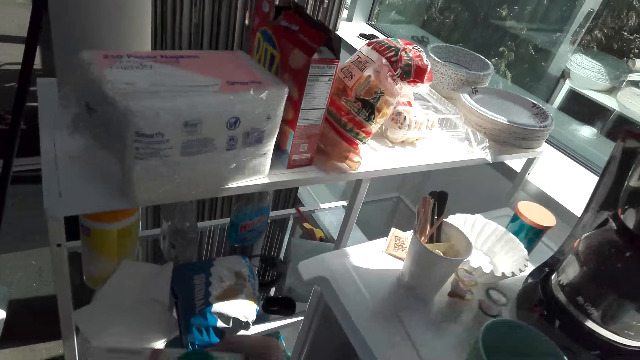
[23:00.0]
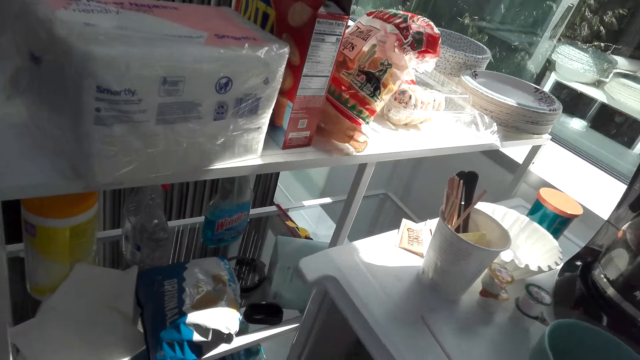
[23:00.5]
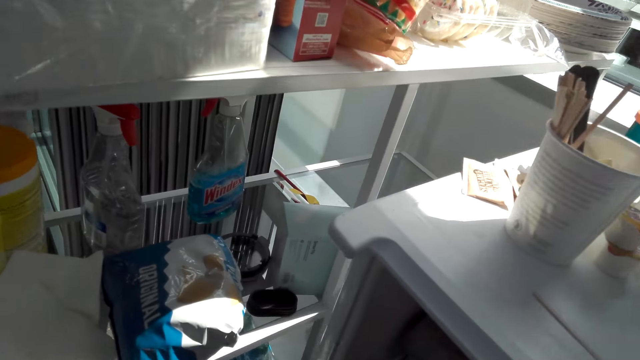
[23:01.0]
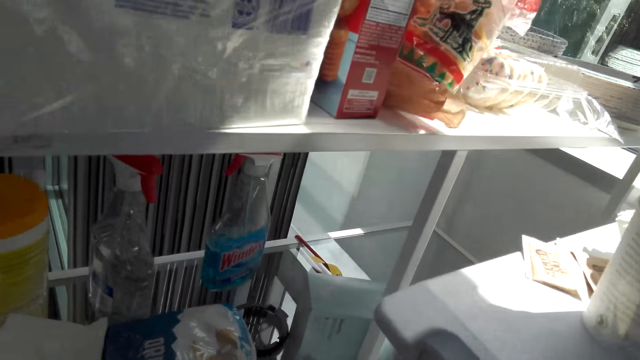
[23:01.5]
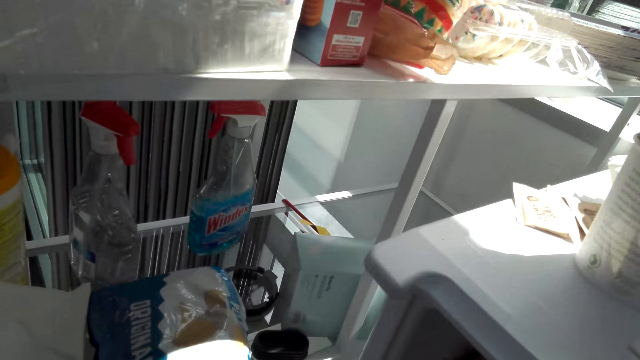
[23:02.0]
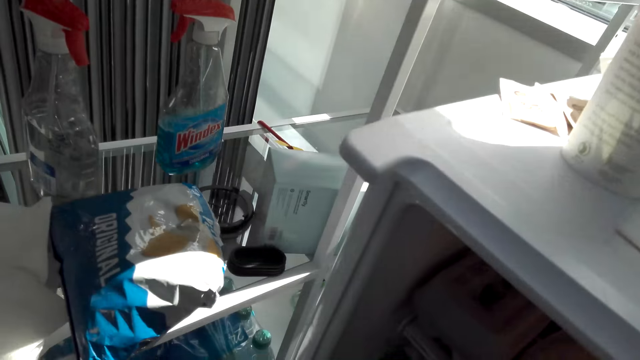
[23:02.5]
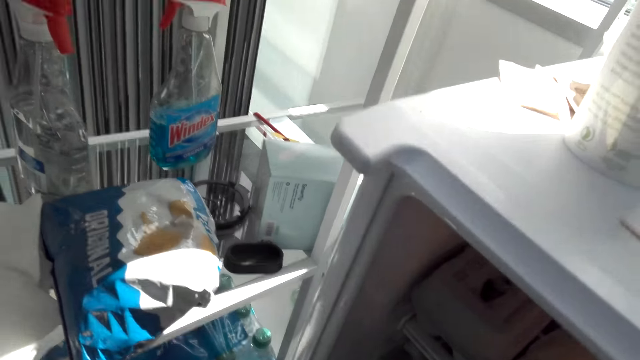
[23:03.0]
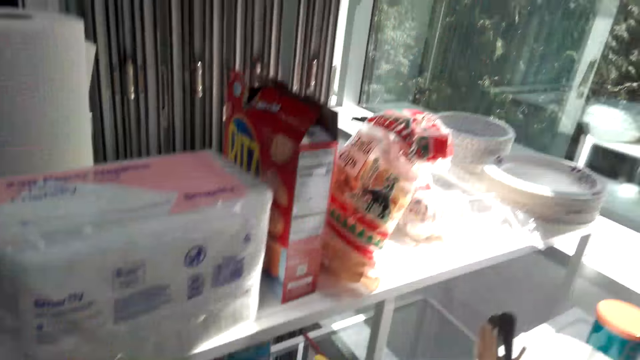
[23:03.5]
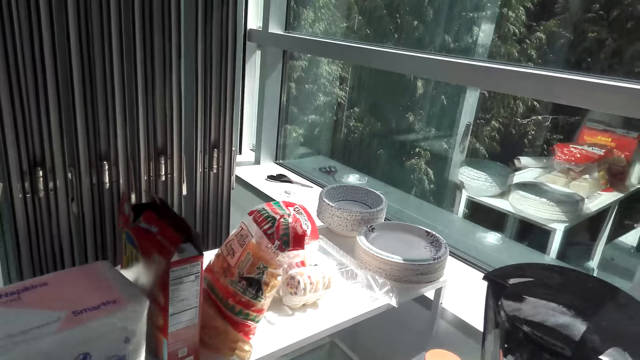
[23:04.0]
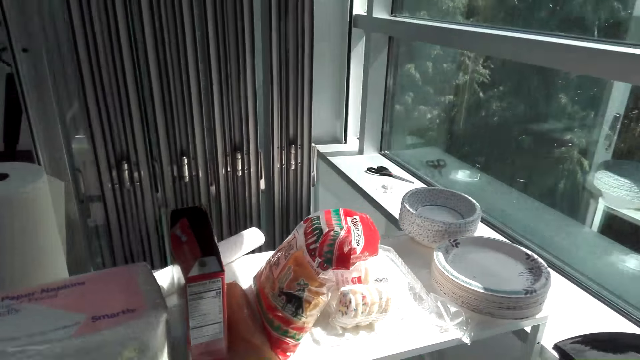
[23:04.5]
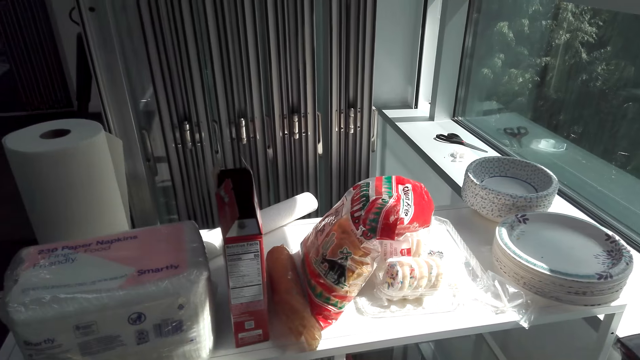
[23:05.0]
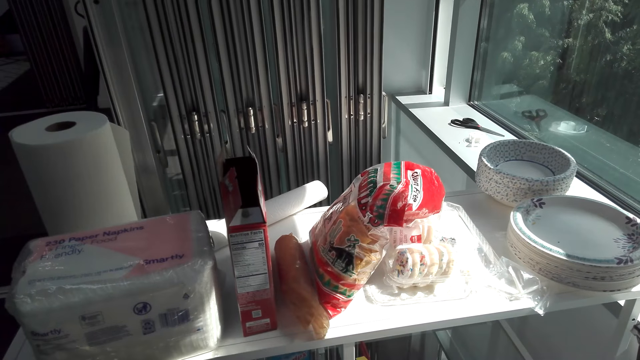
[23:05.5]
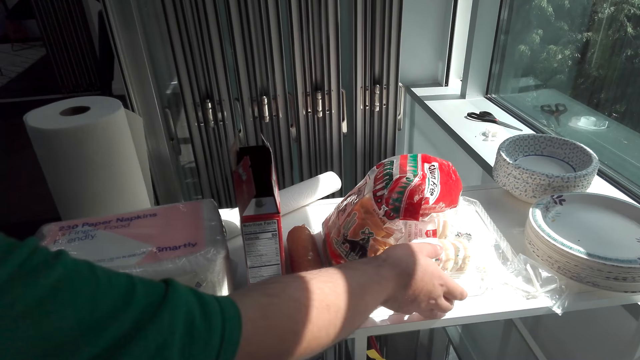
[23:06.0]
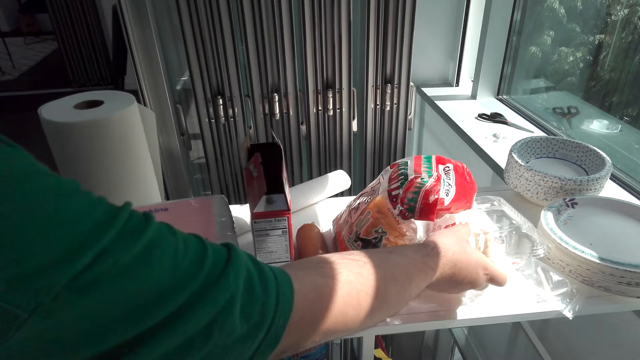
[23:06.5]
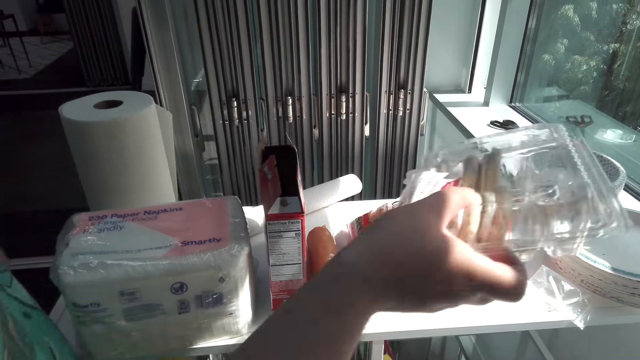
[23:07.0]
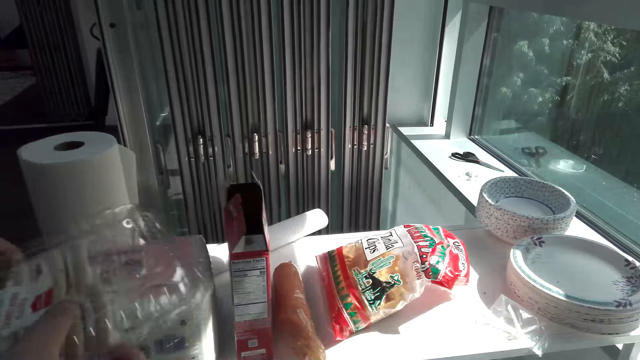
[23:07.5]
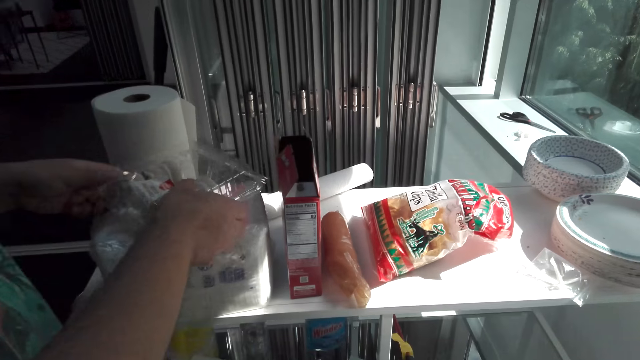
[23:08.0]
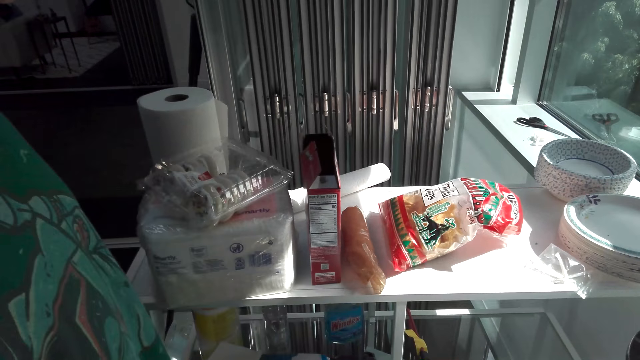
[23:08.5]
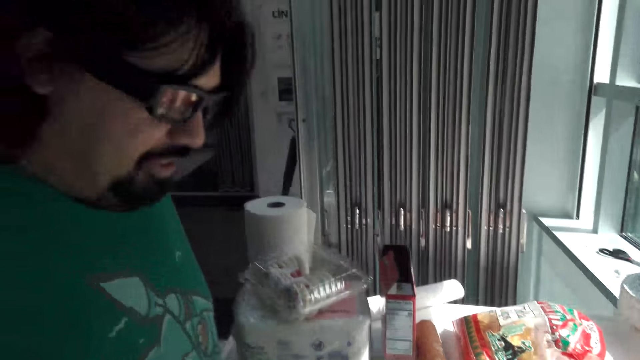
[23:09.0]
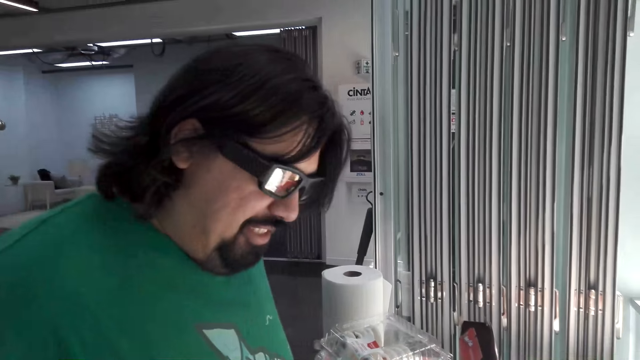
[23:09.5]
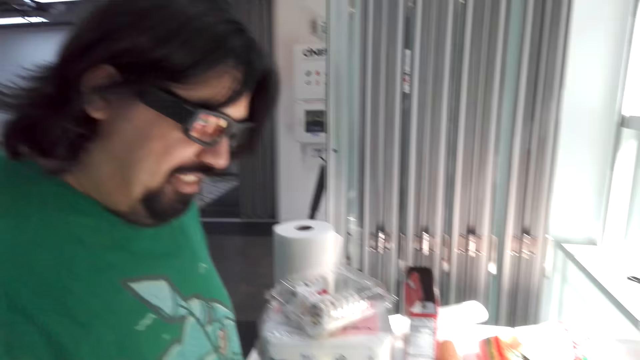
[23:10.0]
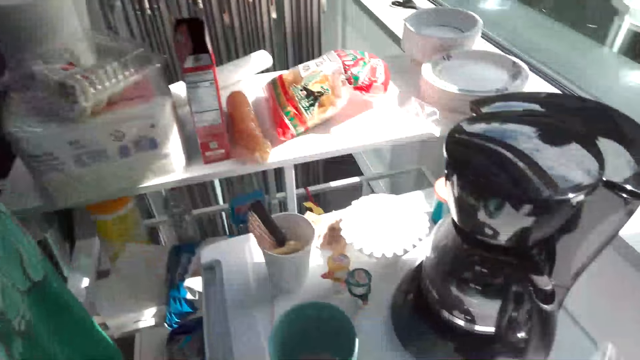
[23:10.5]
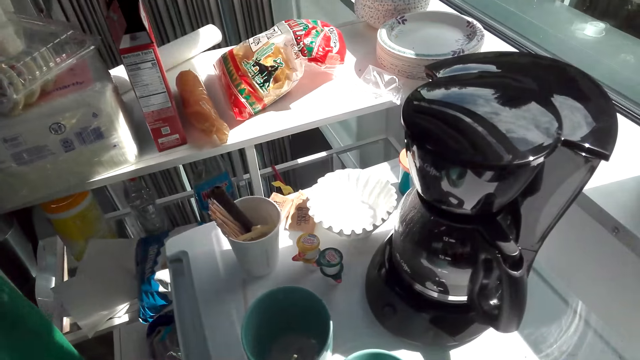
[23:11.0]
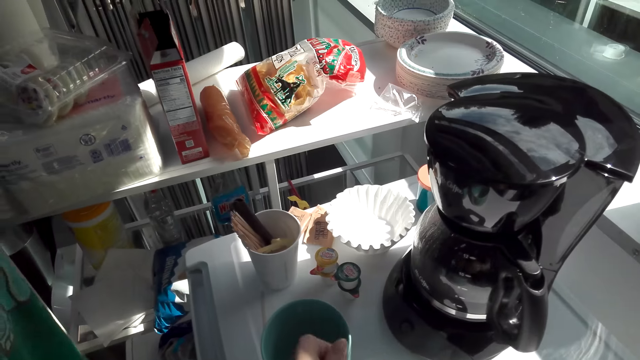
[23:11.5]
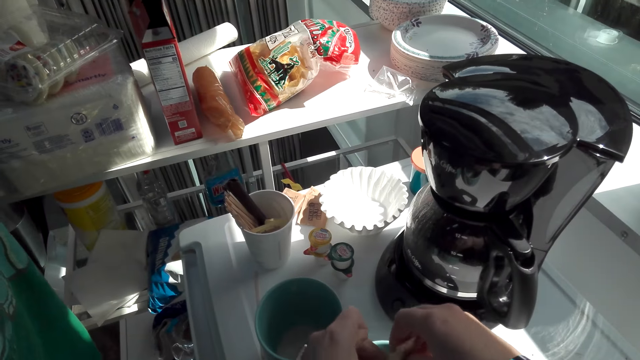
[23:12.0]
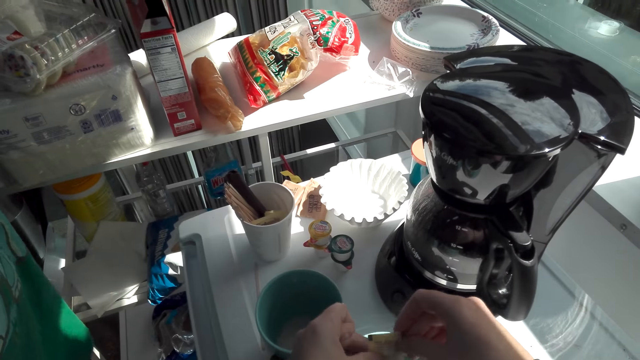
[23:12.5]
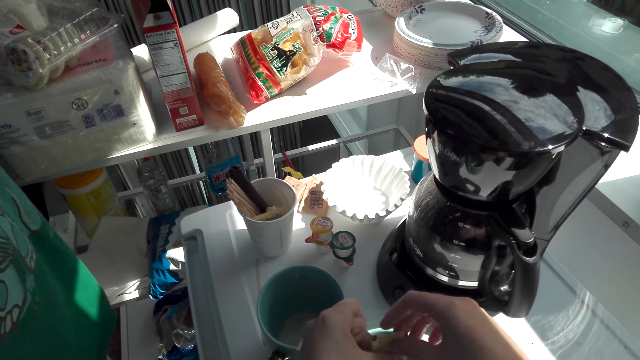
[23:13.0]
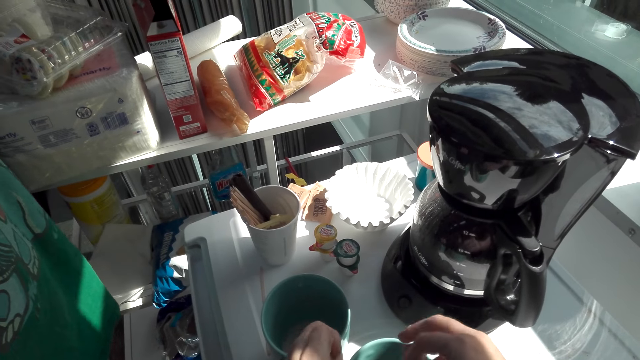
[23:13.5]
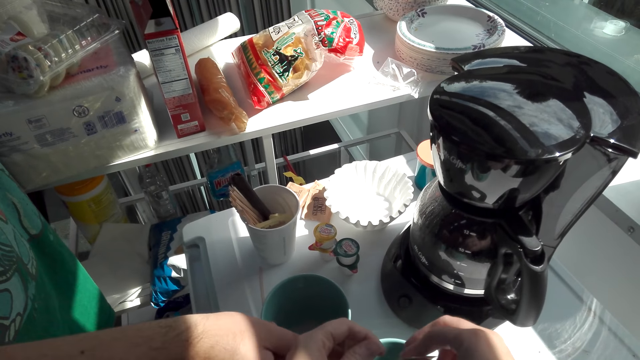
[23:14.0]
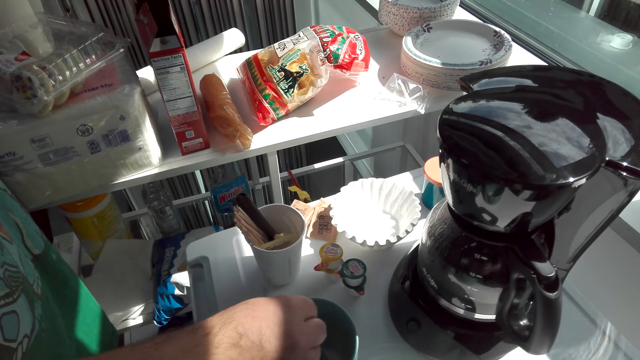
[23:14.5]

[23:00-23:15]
The man talks and puts the empty sugar sachet in the dust bin. The camera wearer returns the Del Monte juice in the fridge. The man picks up a packet of snack with his right hand. The man talks. The camera wearer talks. The man laughs. The camera wearer puts sugar in the coffee mug.

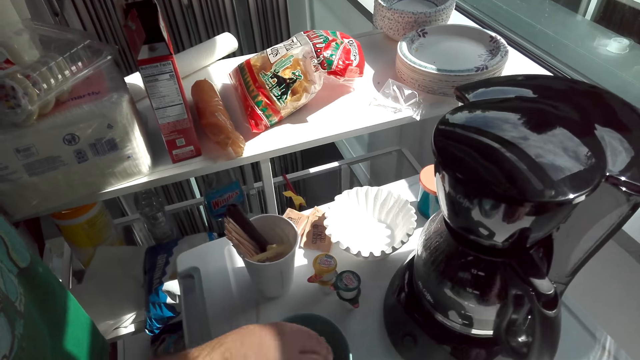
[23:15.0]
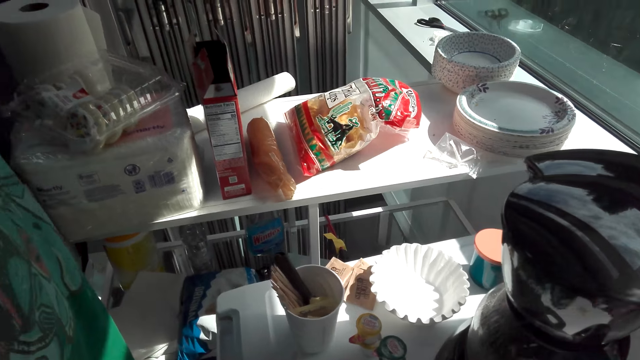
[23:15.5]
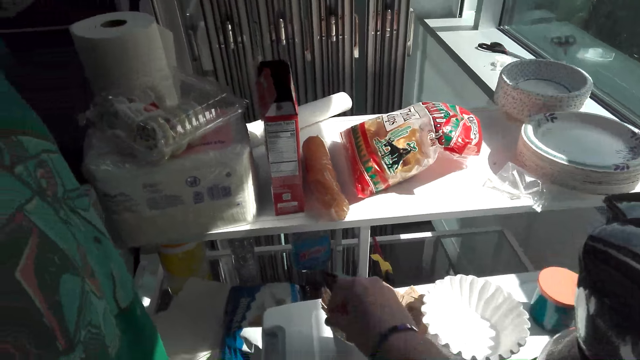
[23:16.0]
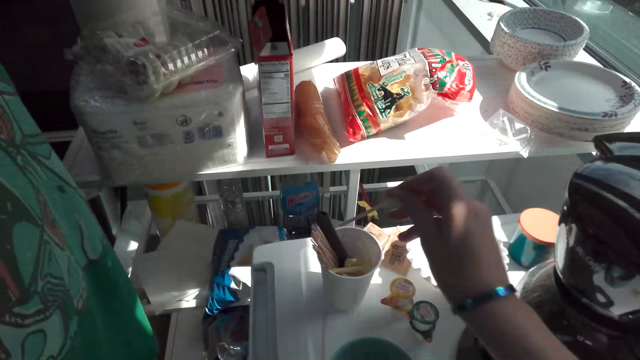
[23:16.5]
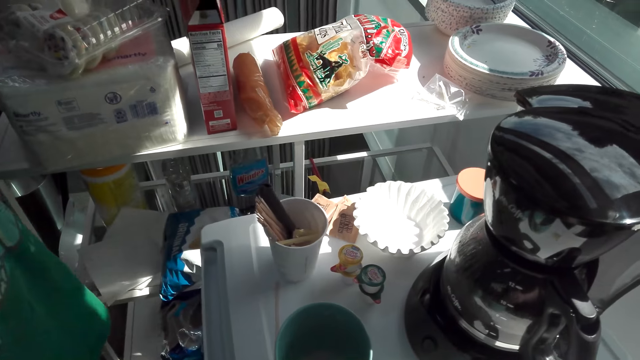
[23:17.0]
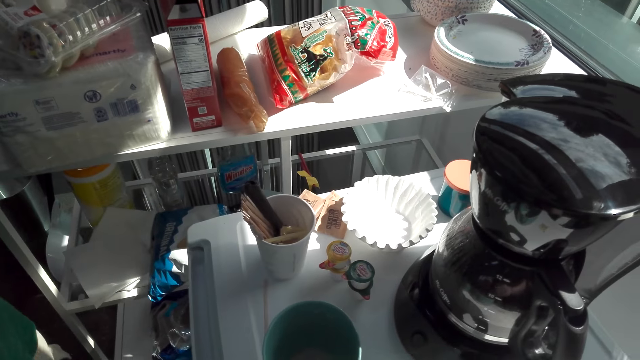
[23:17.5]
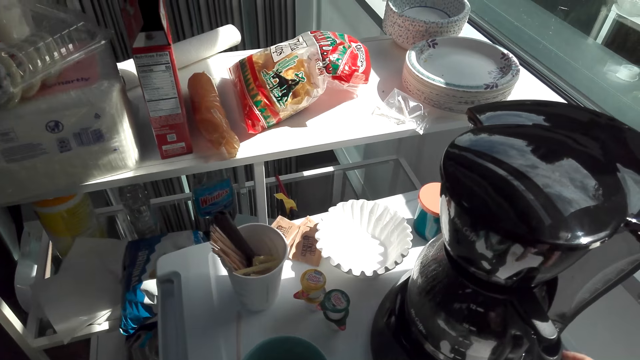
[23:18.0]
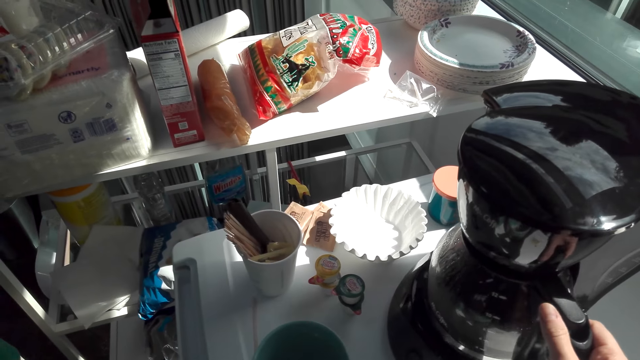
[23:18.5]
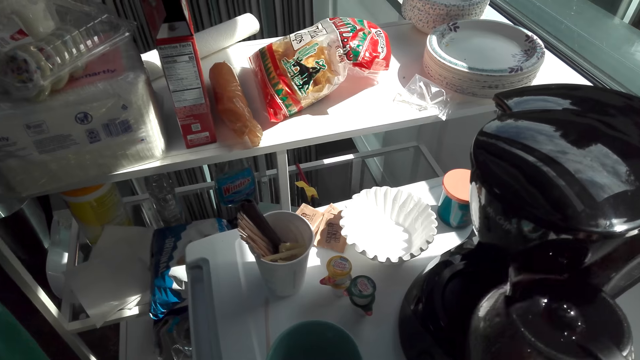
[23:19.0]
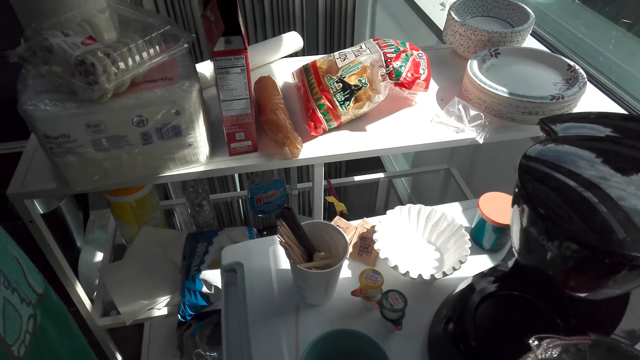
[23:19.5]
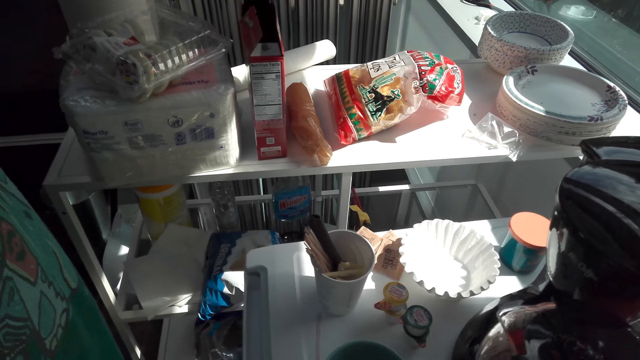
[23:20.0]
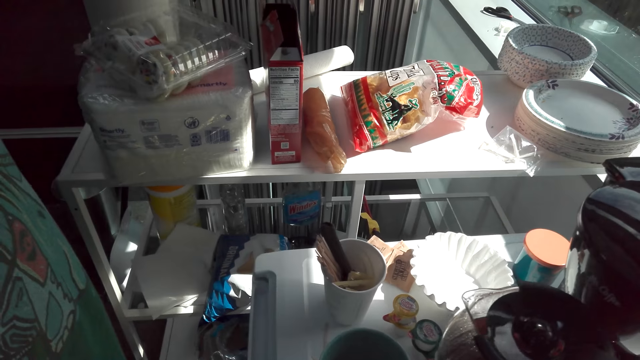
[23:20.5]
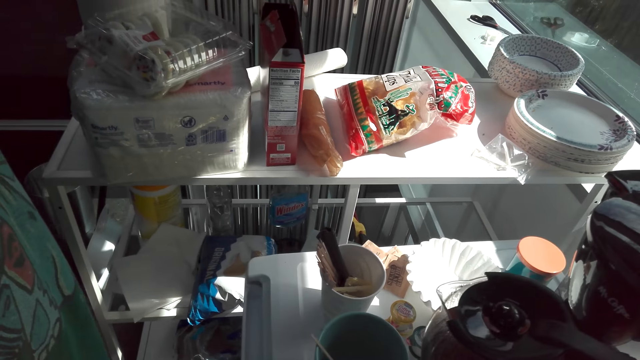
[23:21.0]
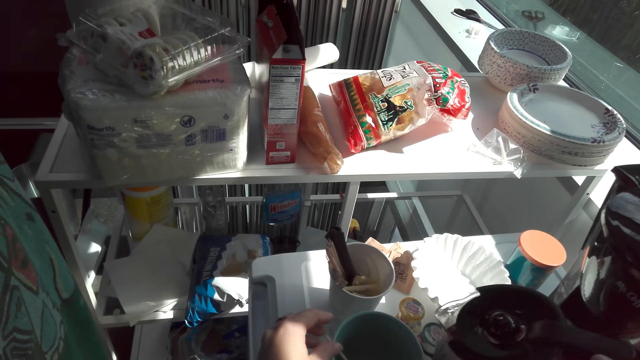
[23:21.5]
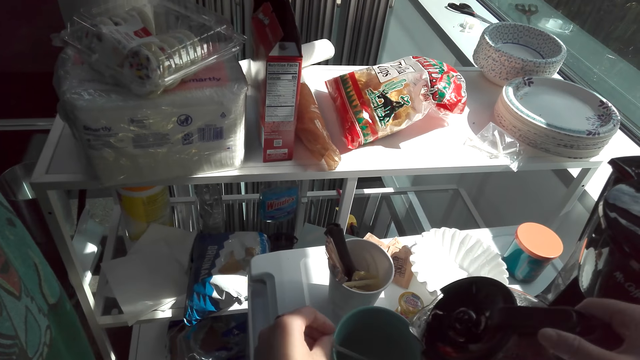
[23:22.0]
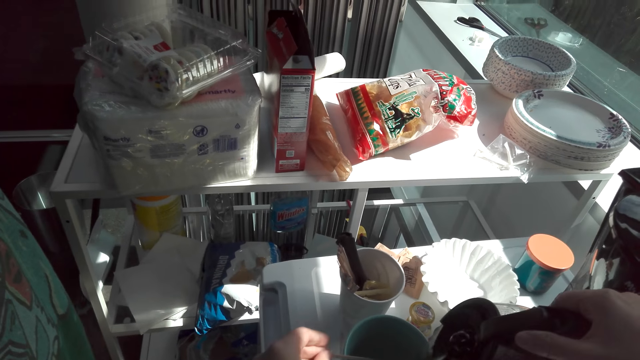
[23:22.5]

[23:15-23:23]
The camera wearer picks up a coffee maker cup. A man talks.
